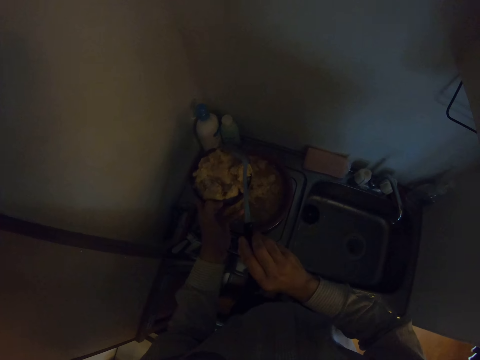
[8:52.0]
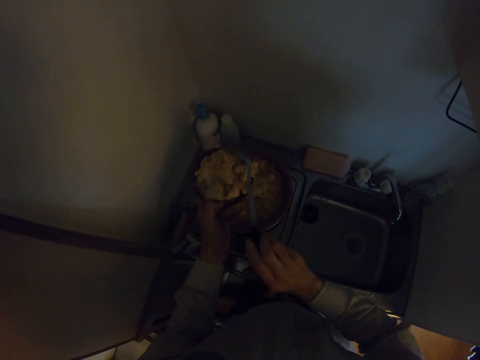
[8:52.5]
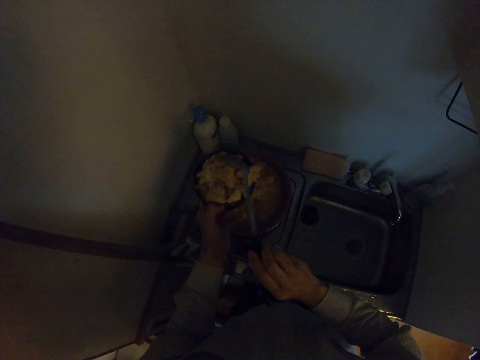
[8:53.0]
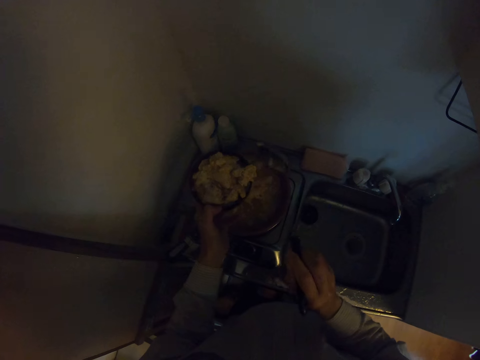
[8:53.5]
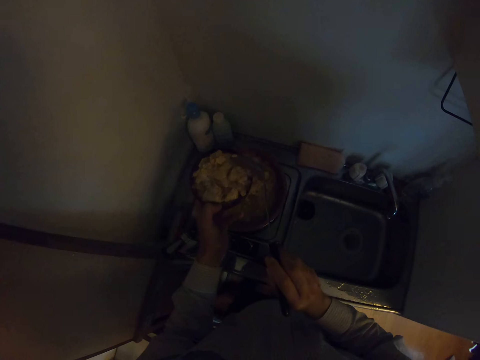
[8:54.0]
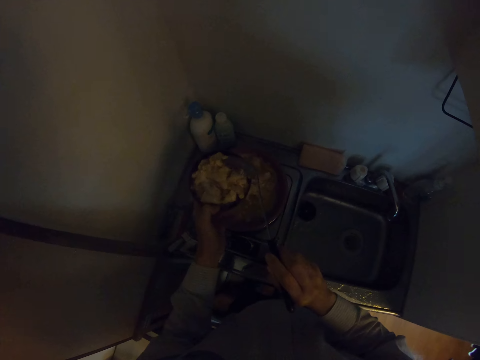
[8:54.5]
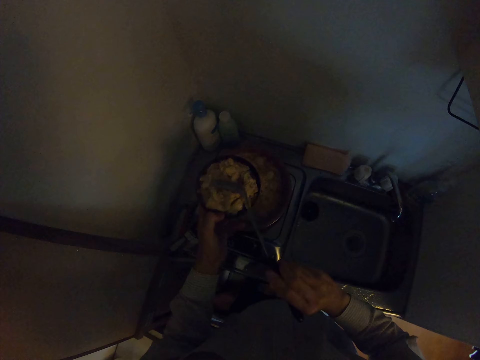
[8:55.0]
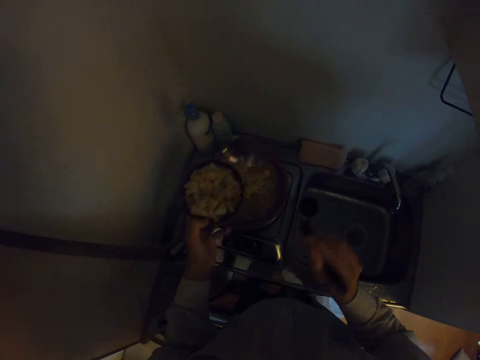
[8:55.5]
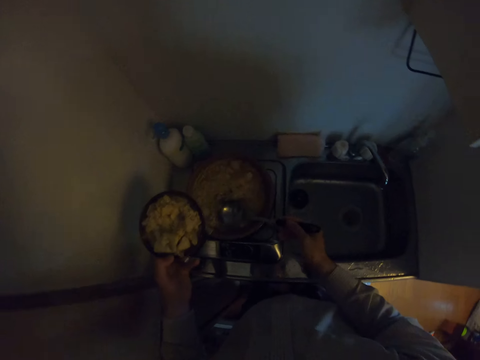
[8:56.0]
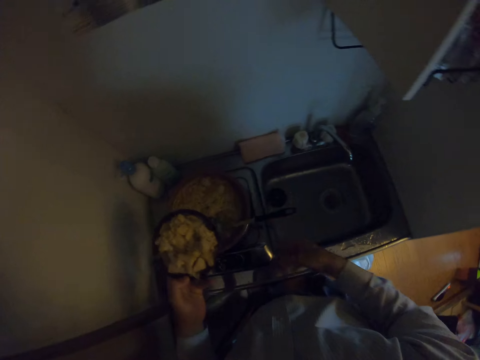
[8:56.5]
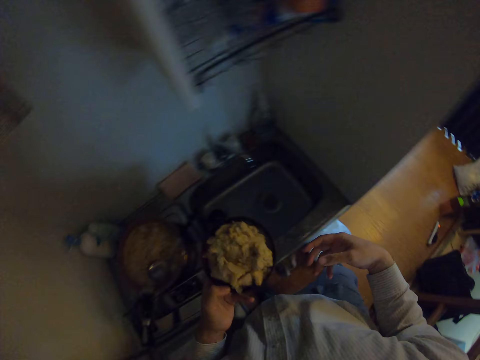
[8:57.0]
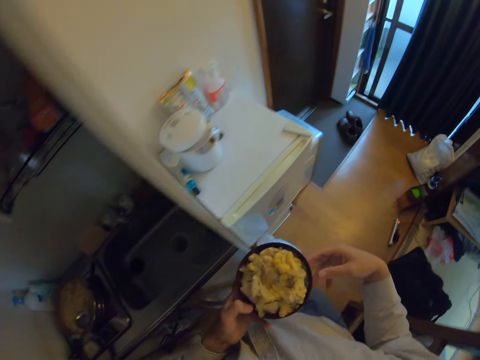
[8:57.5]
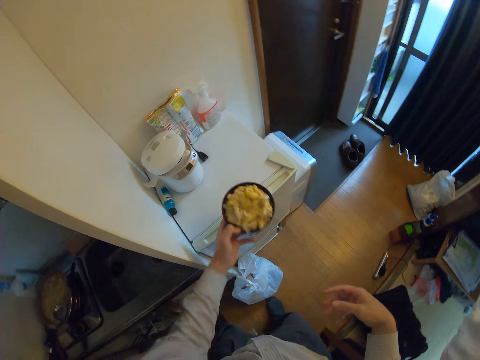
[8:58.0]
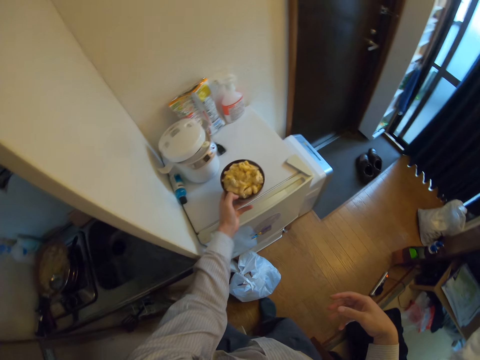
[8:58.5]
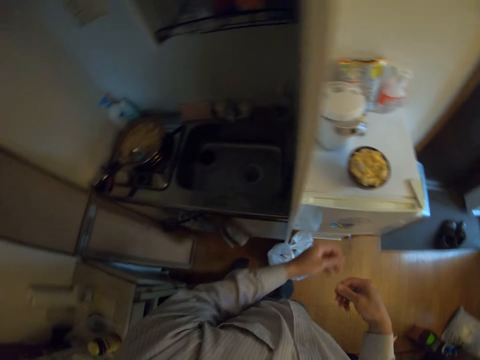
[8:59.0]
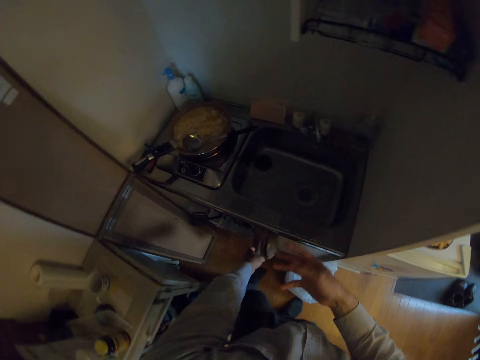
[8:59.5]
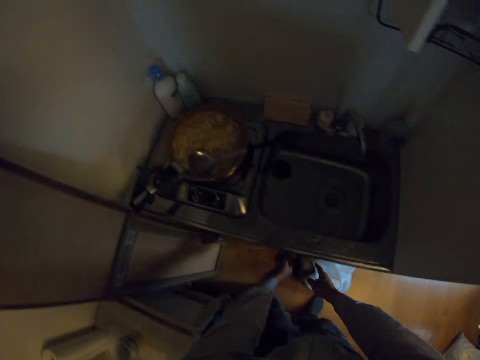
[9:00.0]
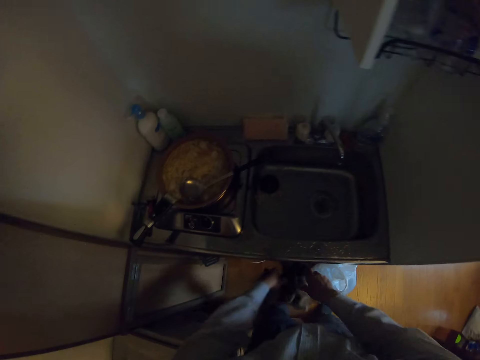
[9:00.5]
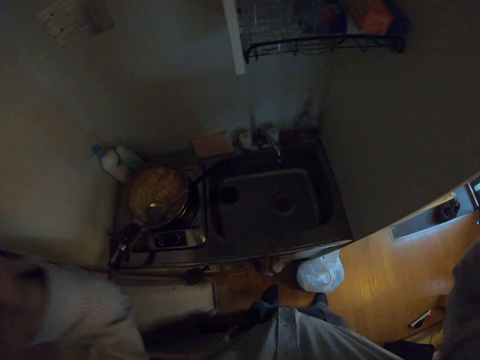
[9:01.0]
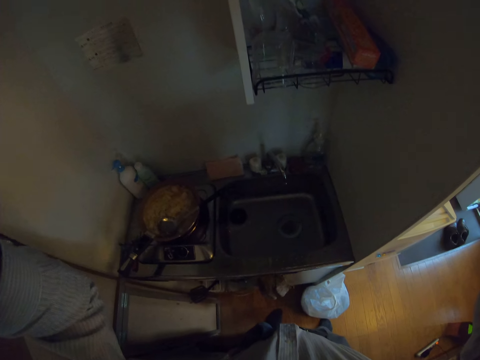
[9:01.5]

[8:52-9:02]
The camera wearer drops the long spoon or serving spoon in the frying pan. He takes the bowl. He drops the bowl on the refrigerator. He cleans his hands with the kitchen towel. He picks up the table cloth. He touches the camera on his head.
